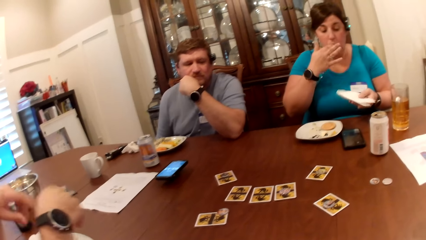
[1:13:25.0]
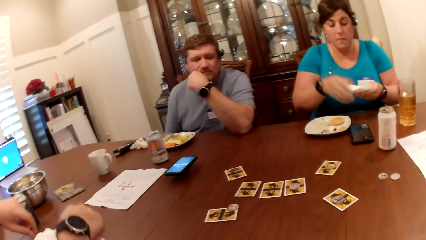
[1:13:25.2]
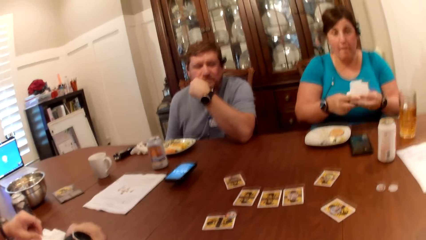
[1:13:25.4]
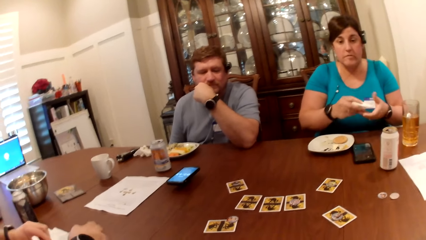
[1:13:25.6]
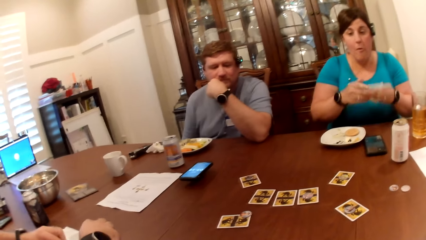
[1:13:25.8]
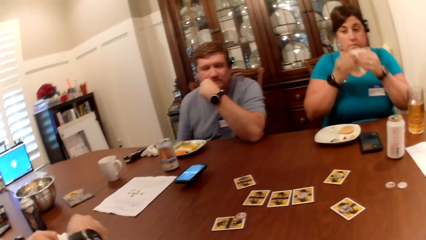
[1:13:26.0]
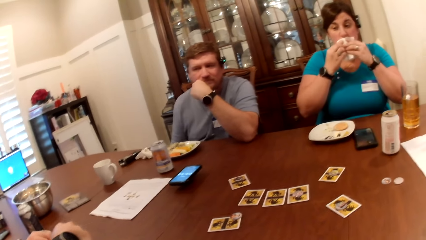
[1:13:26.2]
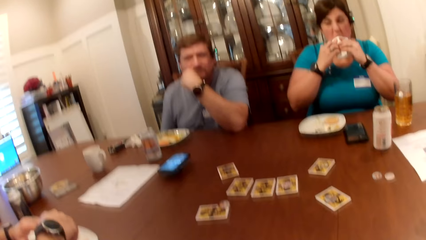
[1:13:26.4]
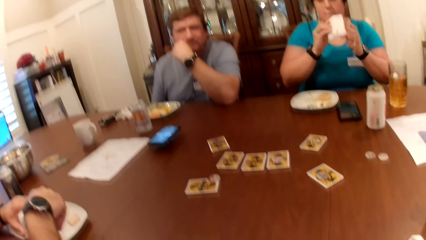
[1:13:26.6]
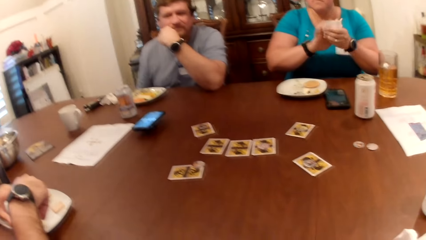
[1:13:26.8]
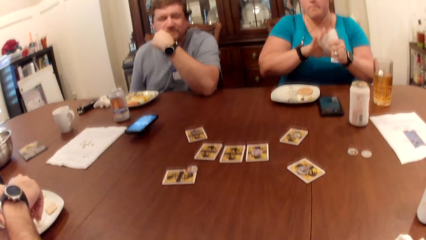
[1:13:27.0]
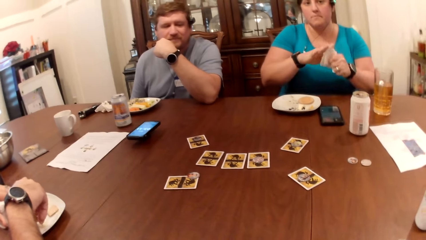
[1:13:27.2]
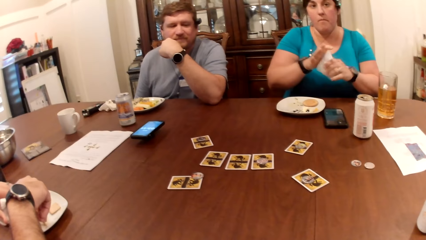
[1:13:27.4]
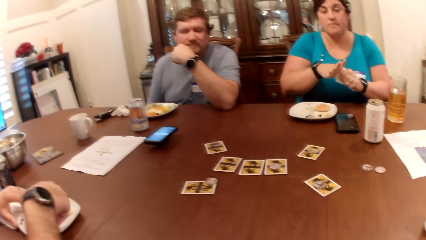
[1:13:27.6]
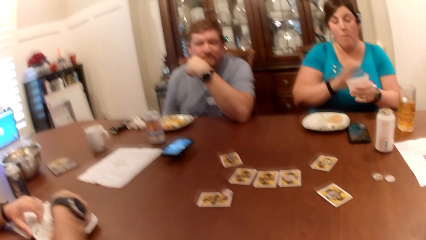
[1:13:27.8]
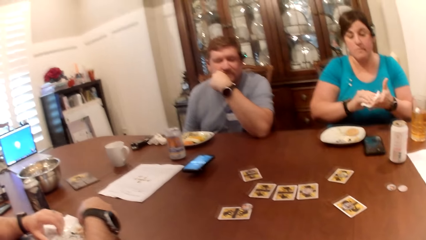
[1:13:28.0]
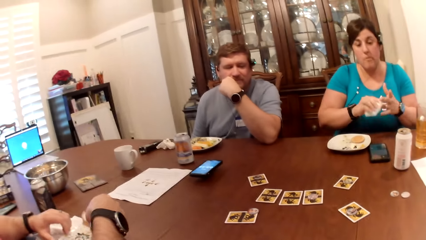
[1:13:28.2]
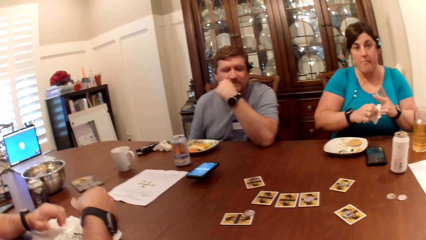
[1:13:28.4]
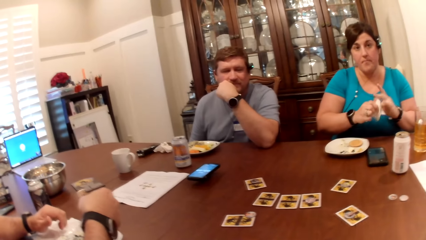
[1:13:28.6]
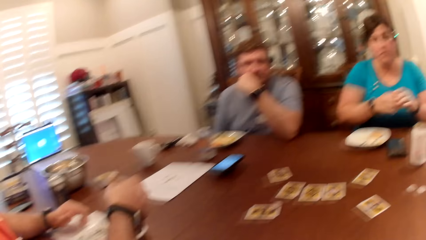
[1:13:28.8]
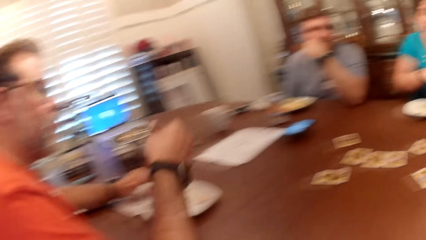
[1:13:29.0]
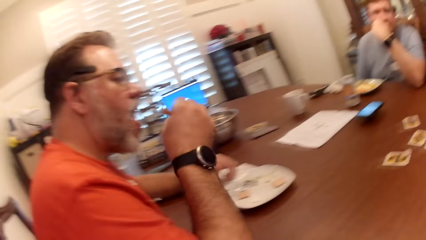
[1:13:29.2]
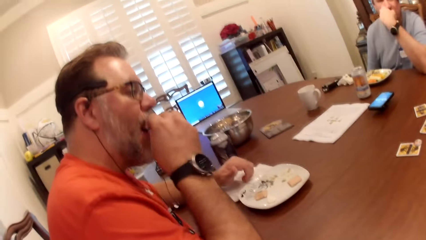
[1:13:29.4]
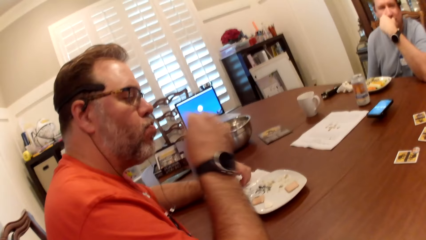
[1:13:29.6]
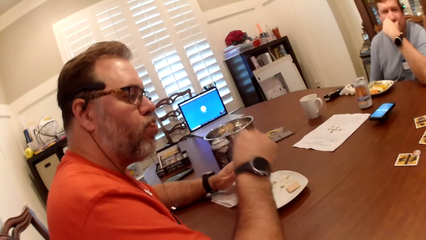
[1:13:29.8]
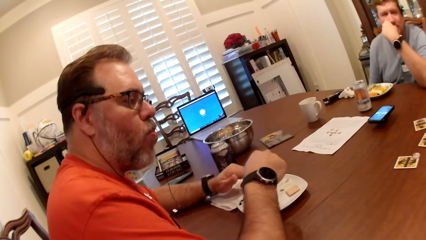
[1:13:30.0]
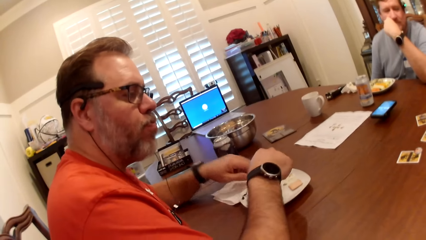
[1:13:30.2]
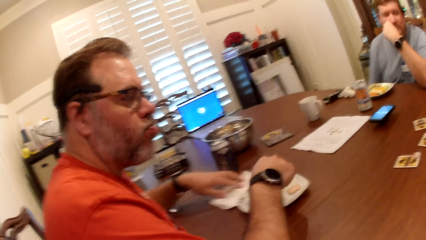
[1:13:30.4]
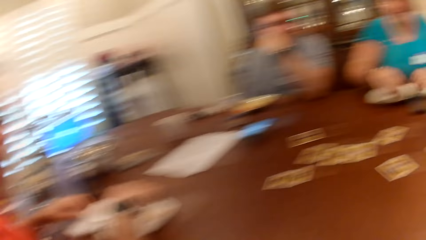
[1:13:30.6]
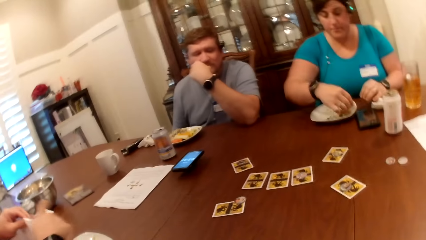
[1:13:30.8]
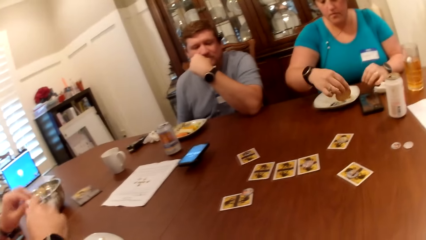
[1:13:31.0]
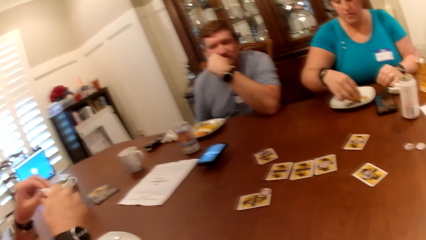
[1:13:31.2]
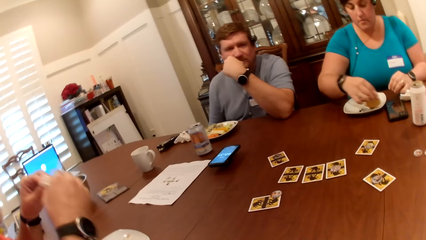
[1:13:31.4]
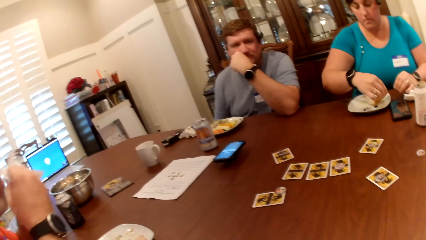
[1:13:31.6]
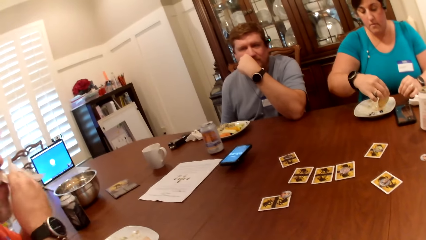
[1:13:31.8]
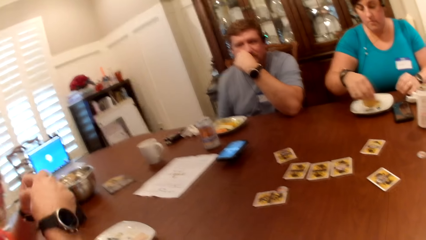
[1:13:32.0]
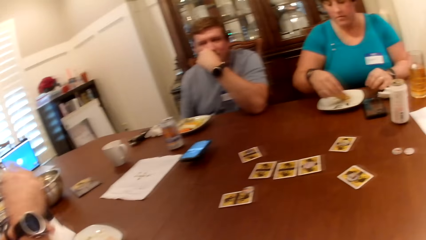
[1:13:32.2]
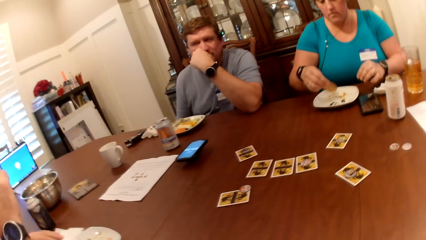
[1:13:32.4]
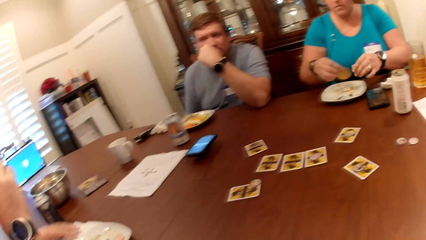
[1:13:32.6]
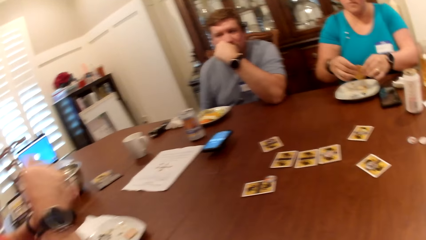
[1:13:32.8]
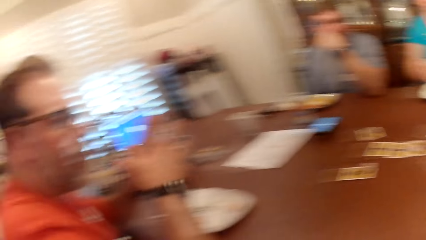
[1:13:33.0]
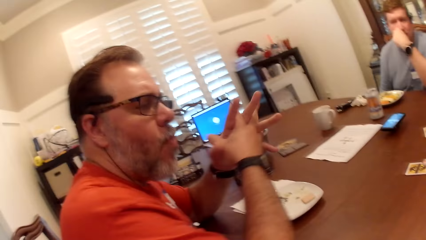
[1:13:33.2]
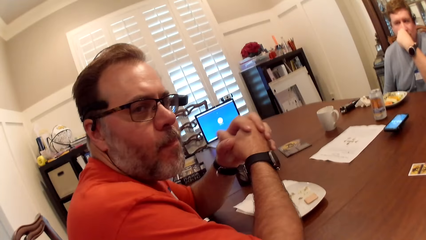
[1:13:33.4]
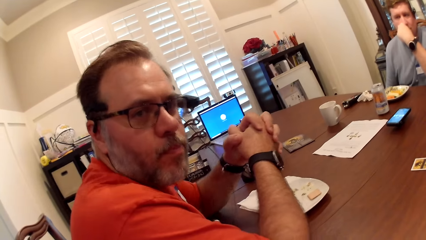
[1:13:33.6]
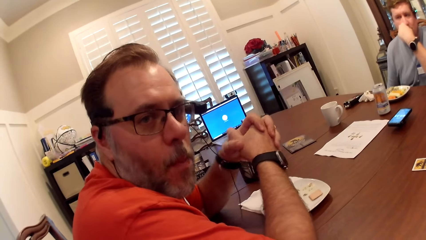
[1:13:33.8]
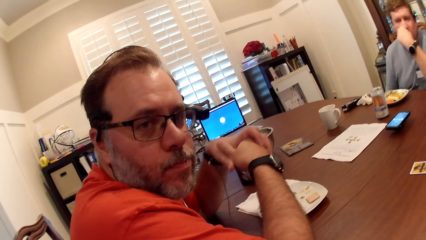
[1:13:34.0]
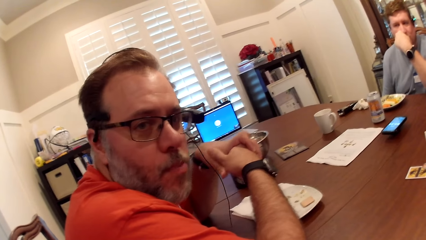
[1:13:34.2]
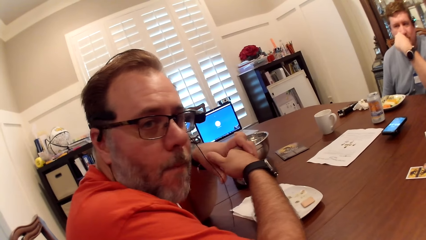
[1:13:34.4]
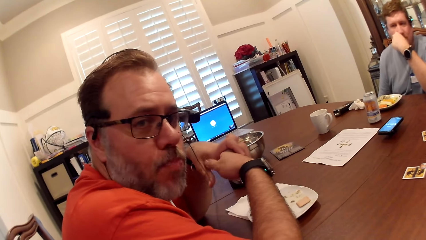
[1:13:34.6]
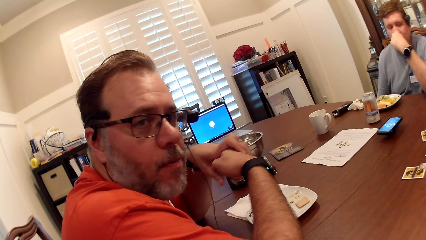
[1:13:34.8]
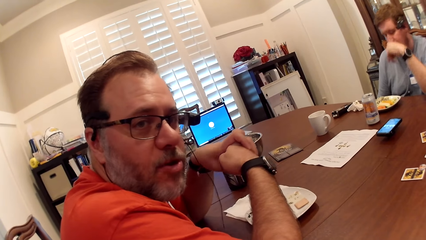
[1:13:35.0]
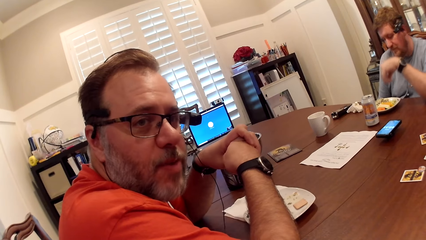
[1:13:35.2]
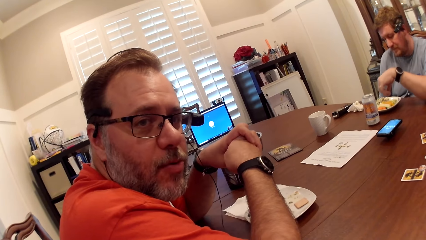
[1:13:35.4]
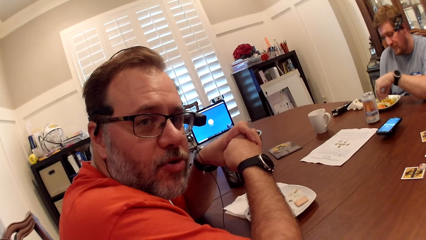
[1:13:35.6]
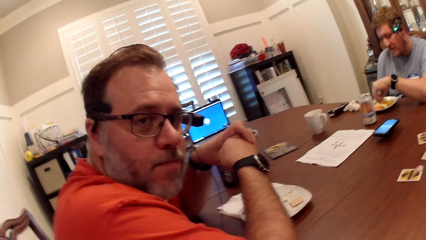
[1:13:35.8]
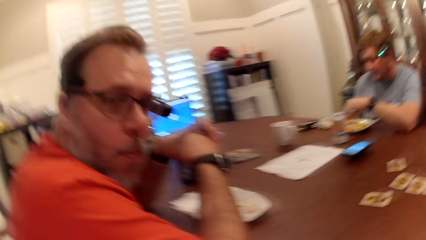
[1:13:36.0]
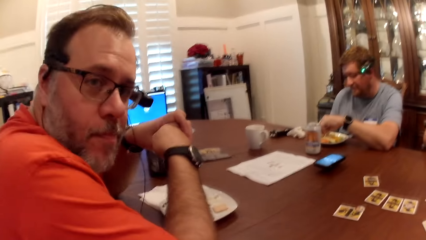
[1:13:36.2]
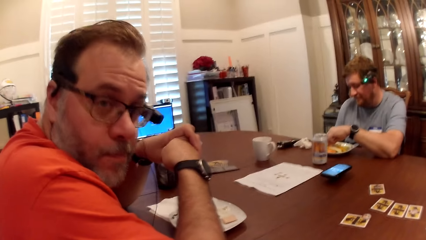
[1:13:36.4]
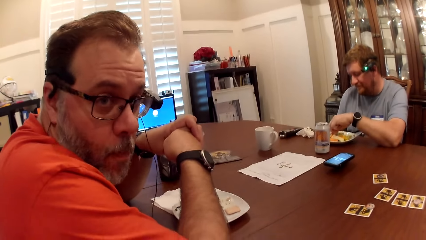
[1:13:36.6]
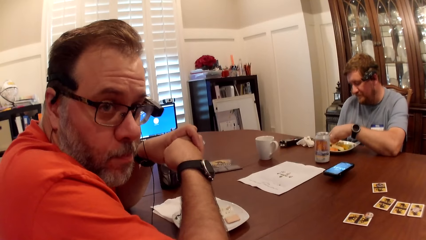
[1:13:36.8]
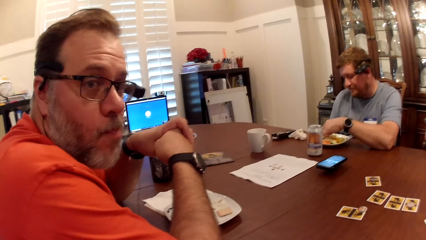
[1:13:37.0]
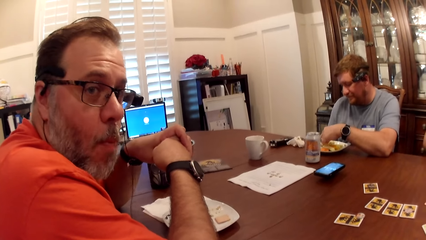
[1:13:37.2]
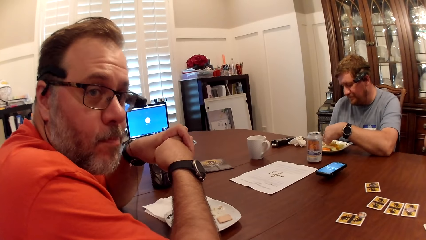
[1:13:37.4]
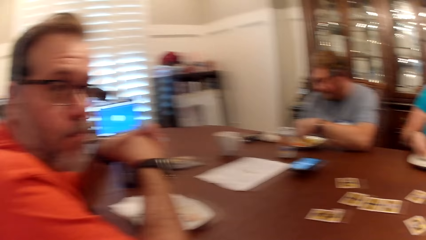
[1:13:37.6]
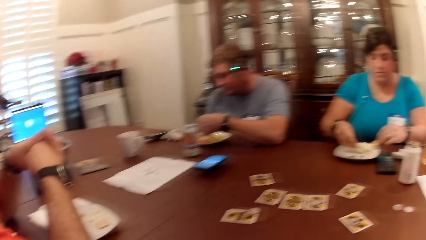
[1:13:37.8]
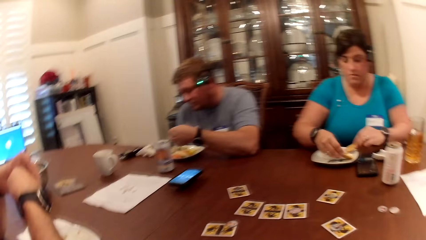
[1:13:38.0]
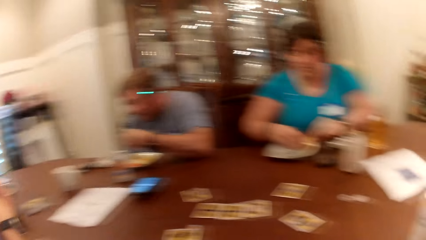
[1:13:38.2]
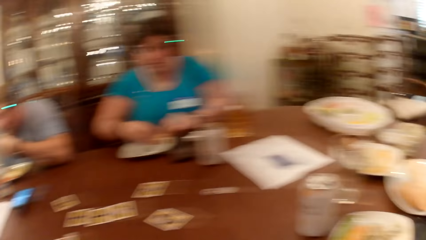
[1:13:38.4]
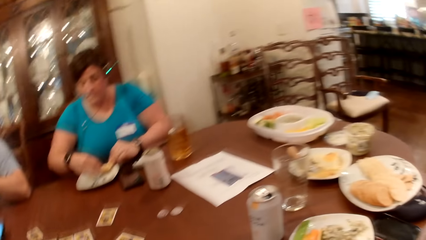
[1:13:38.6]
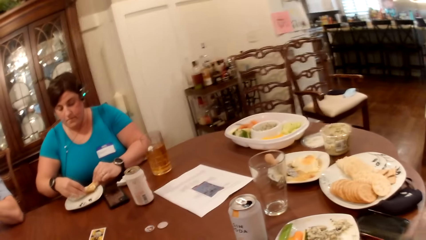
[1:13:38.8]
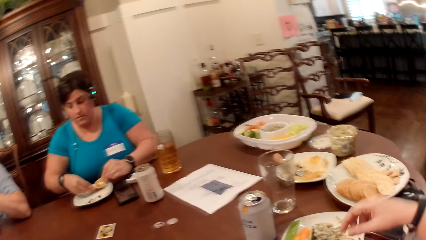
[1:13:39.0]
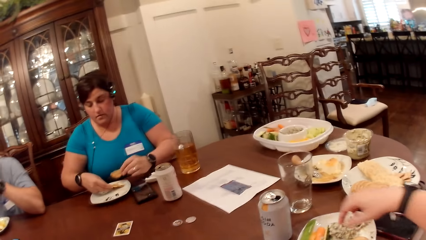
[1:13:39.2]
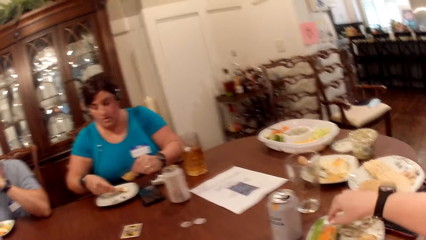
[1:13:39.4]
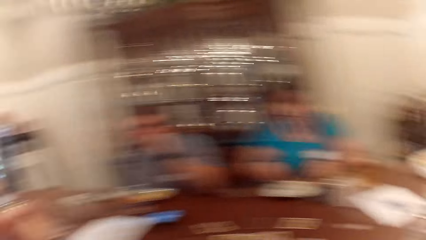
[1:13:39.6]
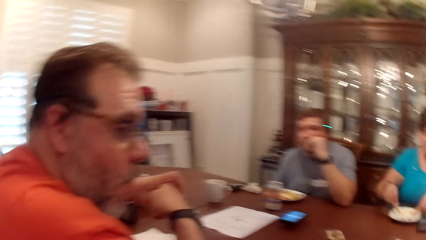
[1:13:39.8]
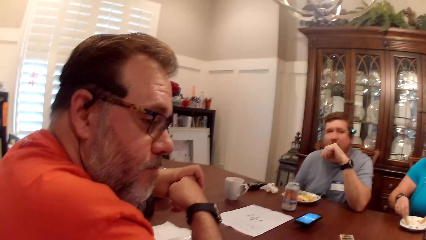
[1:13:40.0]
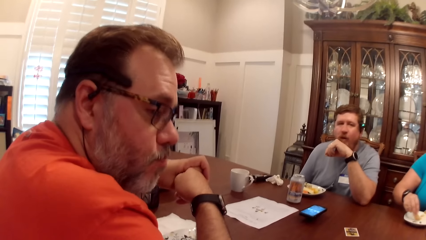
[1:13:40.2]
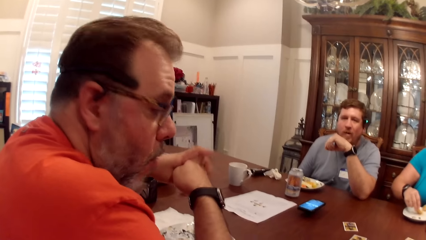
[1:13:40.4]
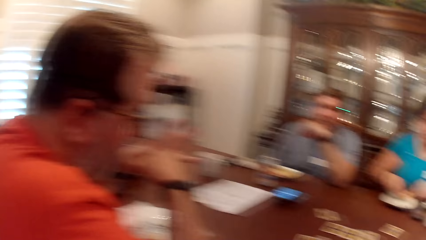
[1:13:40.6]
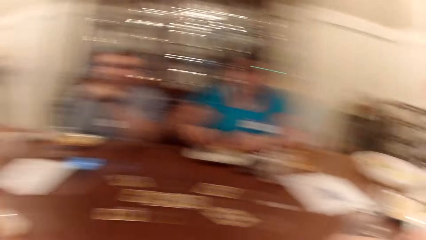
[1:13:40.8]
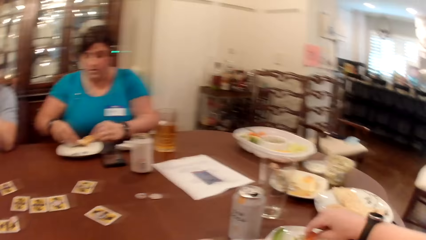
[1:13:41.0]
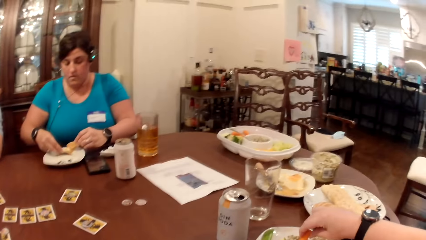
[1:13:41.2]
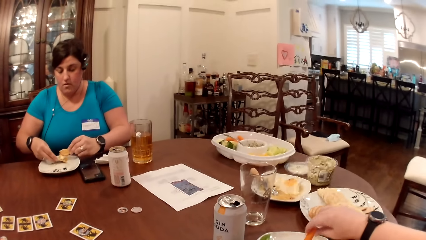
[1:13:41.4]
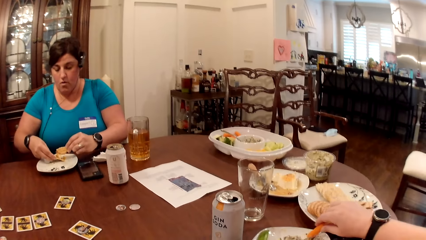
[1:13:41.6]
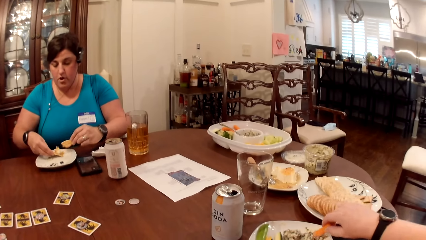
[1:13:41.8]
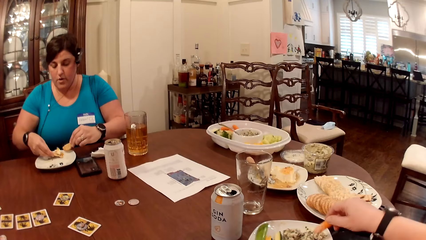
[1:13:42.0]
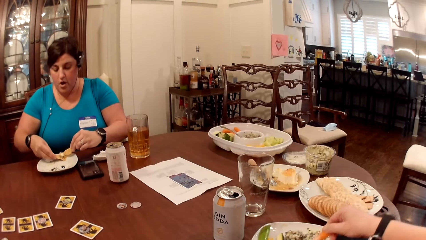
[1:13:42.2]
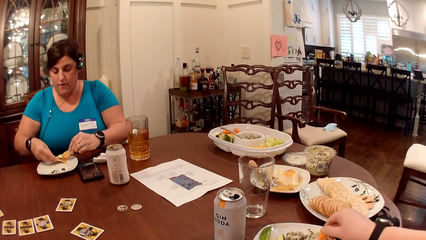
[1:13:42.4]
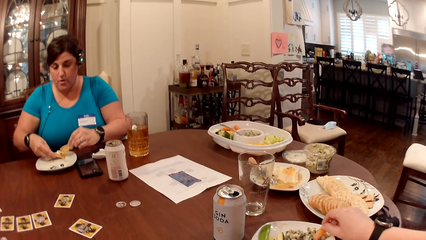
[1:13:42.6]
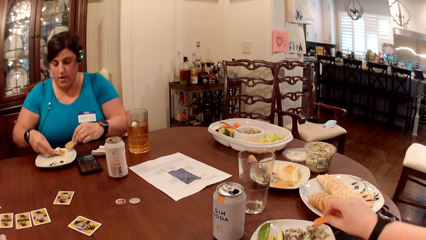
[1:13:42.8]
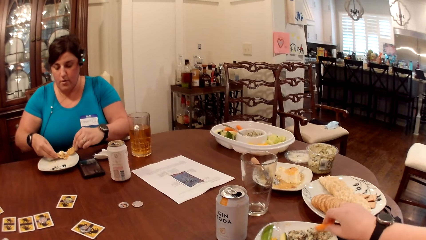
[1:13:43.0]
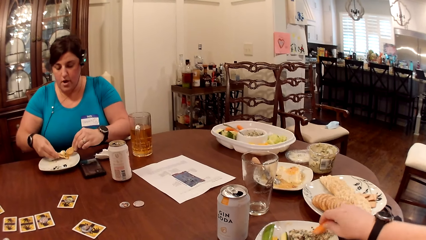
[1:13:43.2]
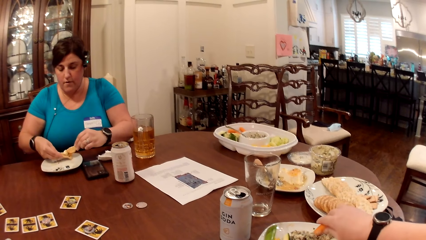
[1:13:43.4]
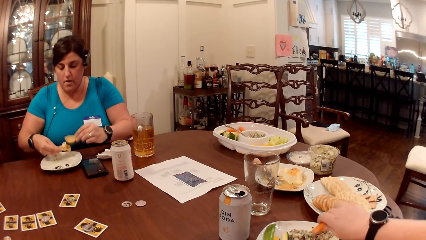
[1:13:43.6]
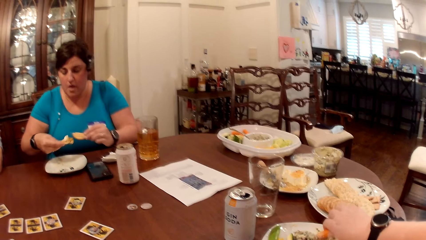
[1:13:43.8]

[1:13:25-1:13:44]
The woman licks her right hand. The woman folds the paper towel with both hands. The woman cleans her mouth with the paper towel in both hands. The woman cleans both hands with the paper towel. A man picks food from a plate on the table with his right hand. The camera wearer converses with the man. The man eats the food in his right hand. The woman picks a biscuit from the plate with her right hand. The man picks a paper towel from the table with his left hand. The man cleans his mouth with the paper towel in both hands. The man places the paper towel in his left hand on the table. The man nods his head. Another man picks food from the plate with his left hand. The camera wearer picks a slice of carrot from the plate on the table with her right hand. She scoops cream from the plate with the slice of carrot in her right hand.
